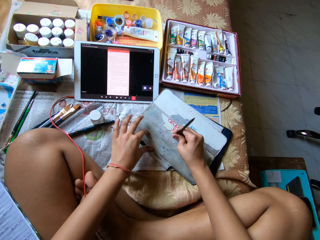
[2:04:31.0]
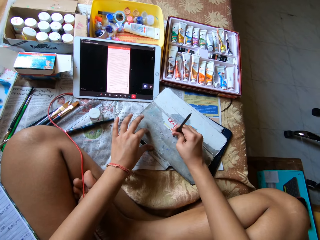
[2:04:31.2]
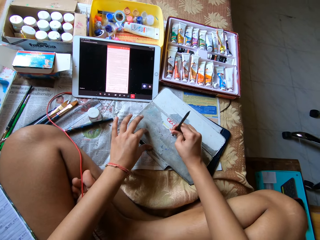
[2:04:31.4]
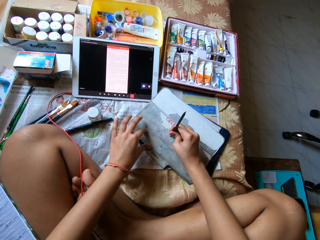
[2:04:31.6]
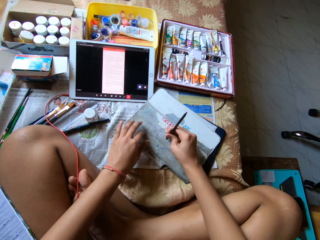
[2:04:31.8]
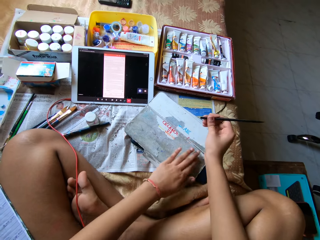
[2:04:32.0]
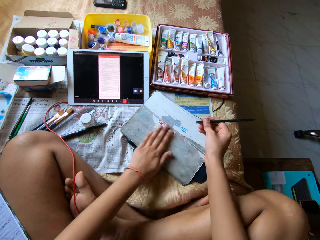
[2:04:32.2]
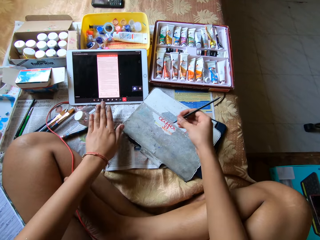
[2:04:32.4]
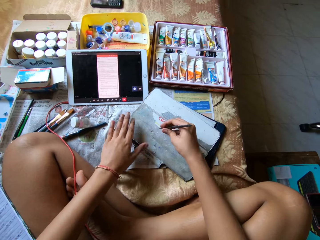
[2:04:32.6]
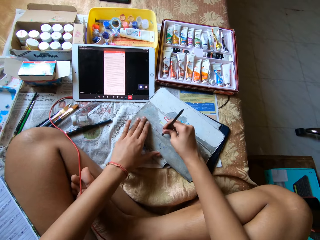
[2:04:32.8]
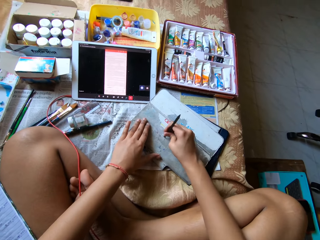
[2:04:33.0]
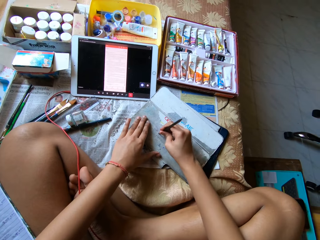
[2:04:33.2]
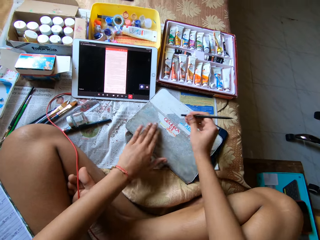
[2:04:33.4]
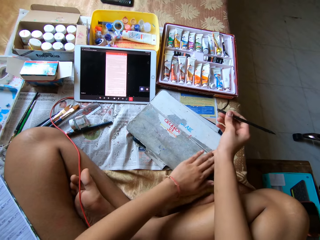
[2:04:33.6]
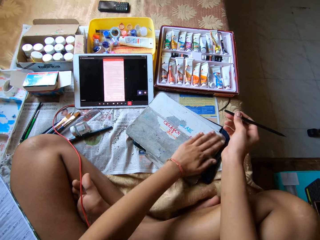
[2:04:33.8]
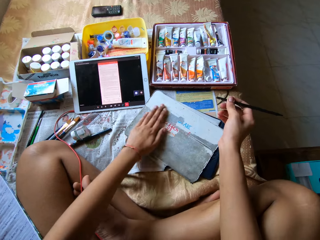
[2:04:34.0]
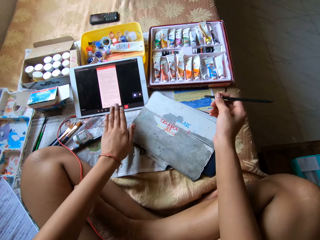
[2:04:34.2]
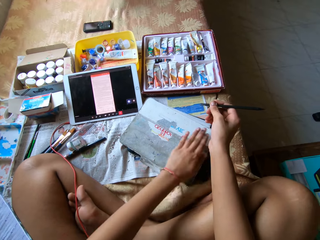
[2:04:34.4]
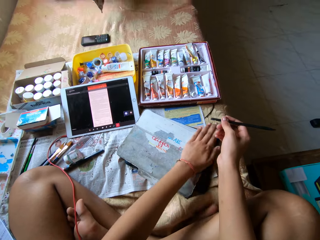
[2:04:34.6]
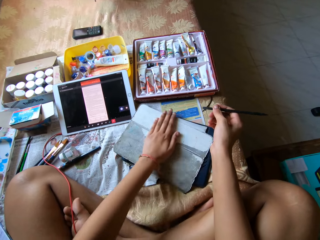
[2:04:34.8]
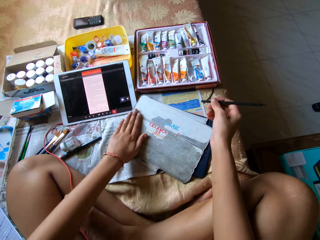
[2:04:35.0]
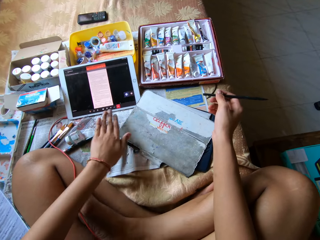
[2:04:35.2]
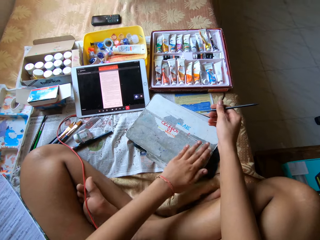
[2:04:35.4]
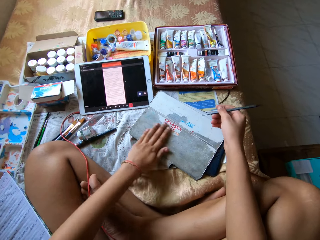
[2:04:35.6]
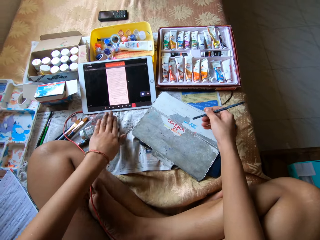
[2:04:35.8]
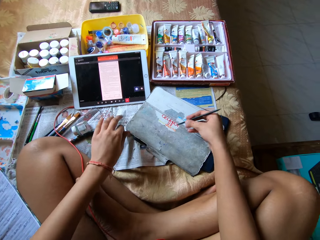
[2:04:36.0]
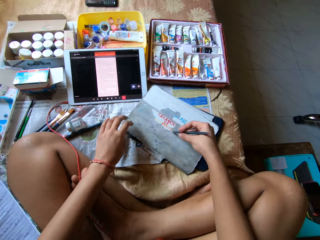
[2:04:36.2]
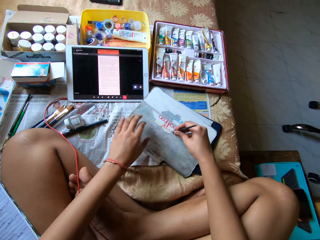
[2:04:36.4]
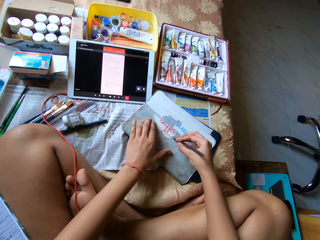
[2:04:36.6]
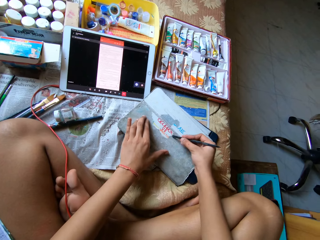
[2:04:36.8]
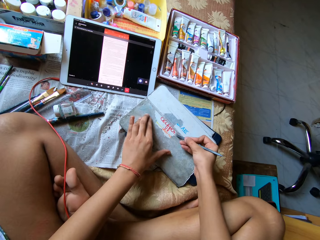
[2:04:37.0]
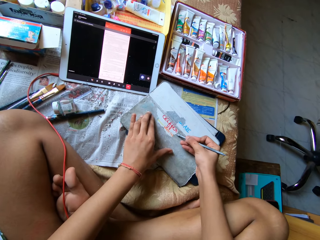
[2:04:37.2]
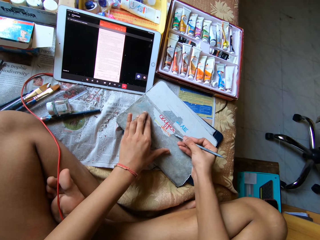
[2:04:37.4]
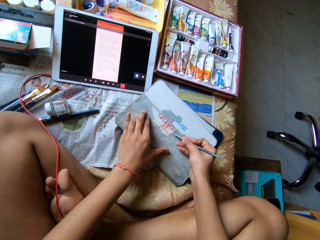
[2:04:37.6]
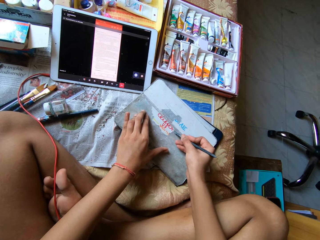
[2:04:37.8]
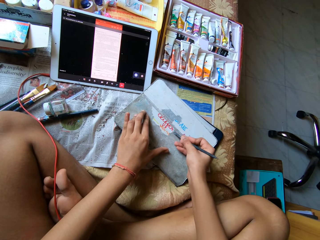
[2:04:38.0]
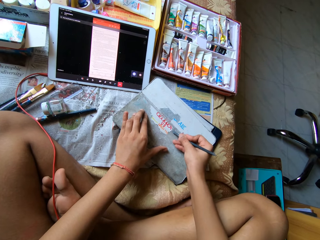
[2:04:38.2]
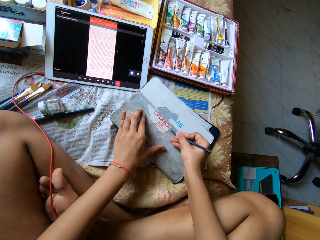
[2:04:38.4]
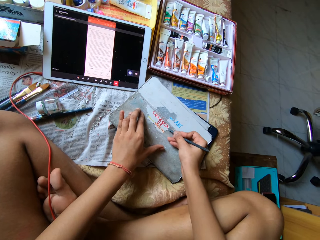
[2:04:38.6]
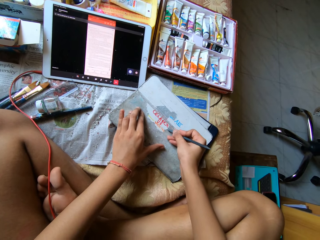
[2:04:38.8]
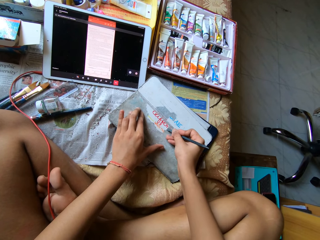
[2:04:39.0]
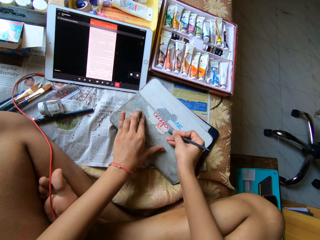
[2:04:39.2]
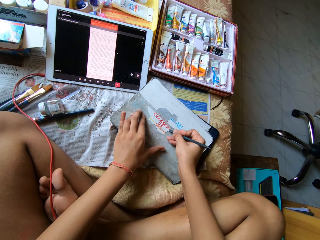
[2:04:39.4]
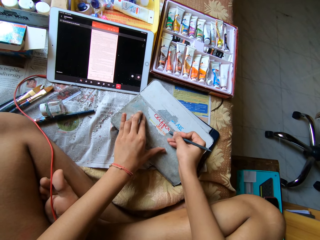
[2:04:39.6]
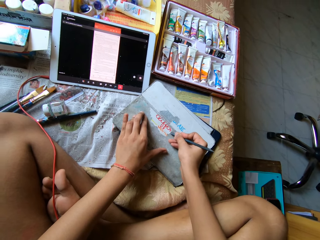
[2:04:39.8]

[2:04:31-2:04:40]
The camera wearer wipes the tablet case with her left hand. She scrapes paper off the tablet case with the scraper pen in her right hand. She wipes the tablet case with her left hand. She wipes the top of the paper with the left hand. She scrapes paper off the tablet case with the scraper pen in her right hand.

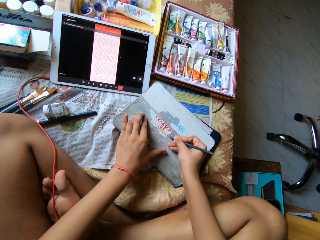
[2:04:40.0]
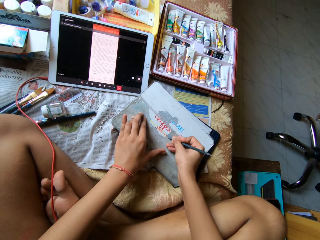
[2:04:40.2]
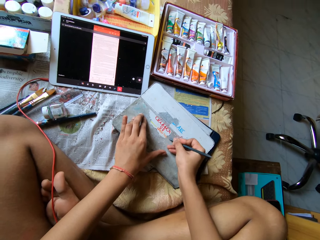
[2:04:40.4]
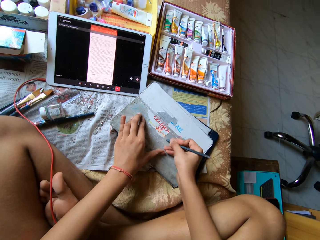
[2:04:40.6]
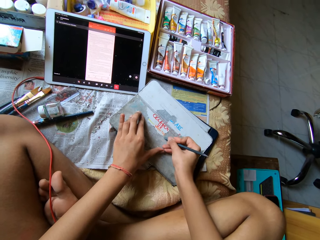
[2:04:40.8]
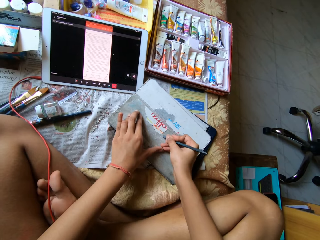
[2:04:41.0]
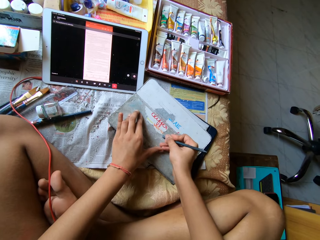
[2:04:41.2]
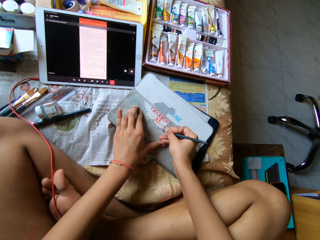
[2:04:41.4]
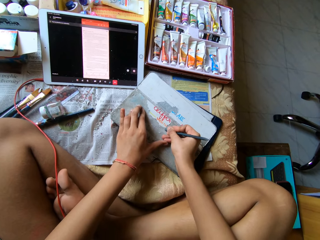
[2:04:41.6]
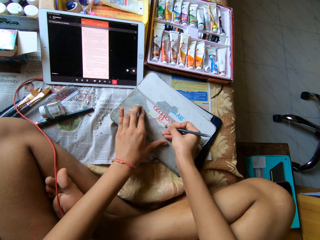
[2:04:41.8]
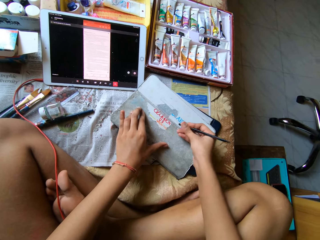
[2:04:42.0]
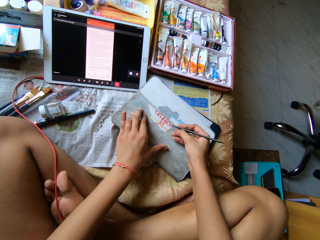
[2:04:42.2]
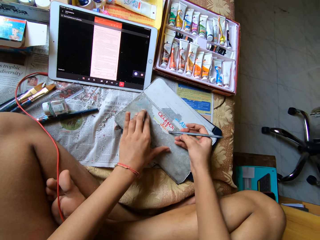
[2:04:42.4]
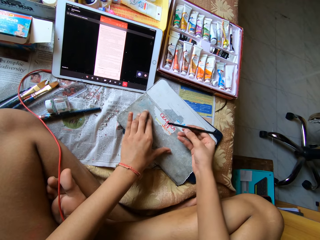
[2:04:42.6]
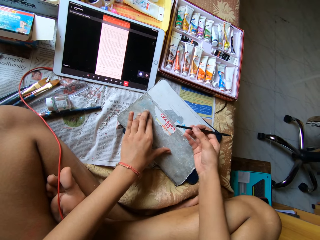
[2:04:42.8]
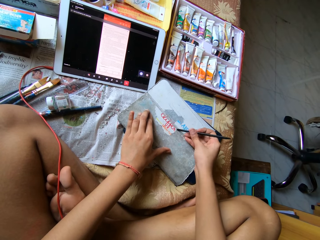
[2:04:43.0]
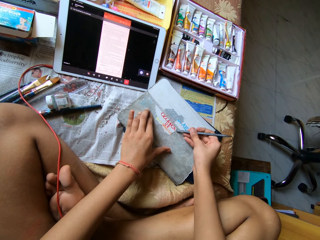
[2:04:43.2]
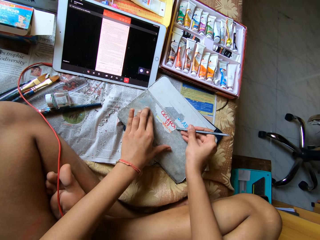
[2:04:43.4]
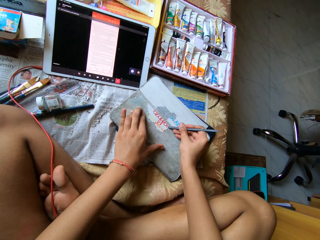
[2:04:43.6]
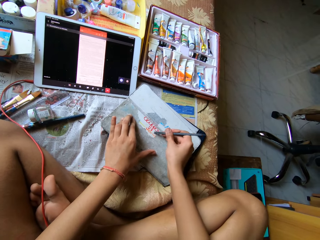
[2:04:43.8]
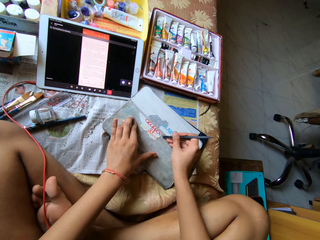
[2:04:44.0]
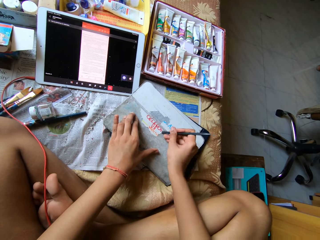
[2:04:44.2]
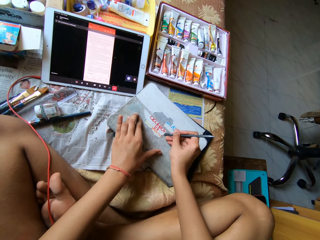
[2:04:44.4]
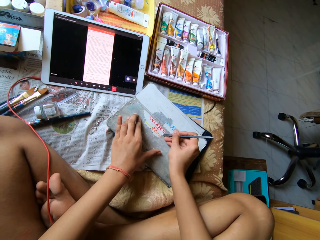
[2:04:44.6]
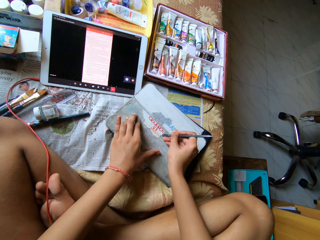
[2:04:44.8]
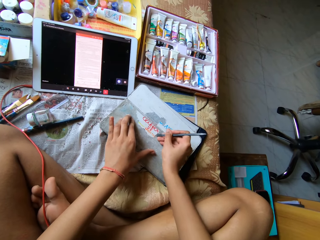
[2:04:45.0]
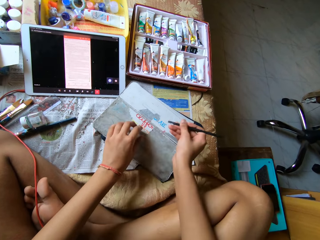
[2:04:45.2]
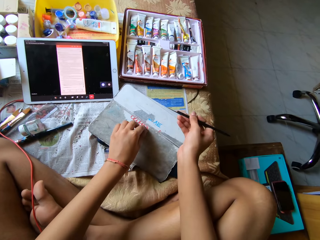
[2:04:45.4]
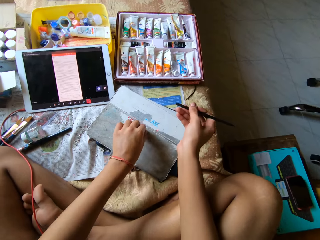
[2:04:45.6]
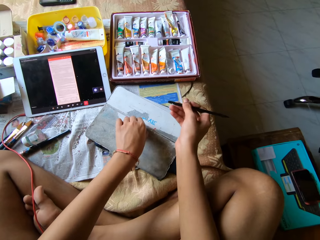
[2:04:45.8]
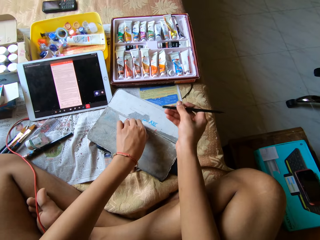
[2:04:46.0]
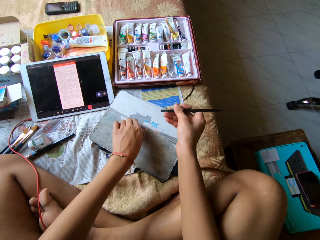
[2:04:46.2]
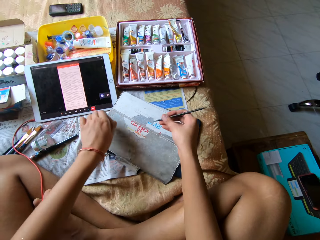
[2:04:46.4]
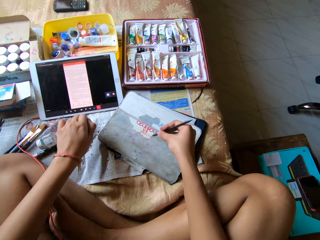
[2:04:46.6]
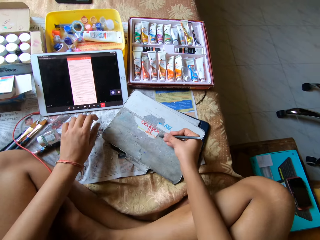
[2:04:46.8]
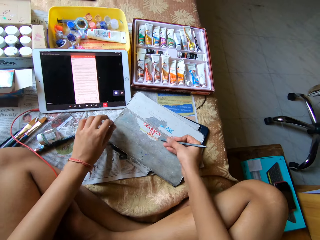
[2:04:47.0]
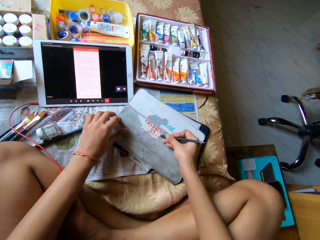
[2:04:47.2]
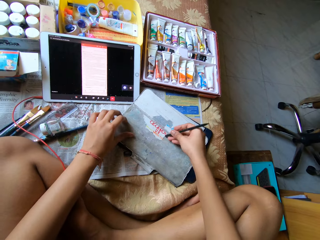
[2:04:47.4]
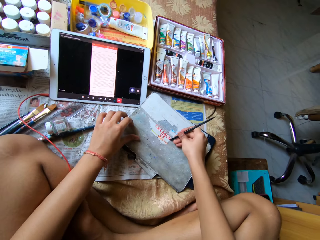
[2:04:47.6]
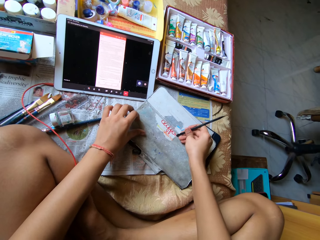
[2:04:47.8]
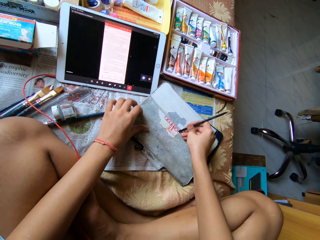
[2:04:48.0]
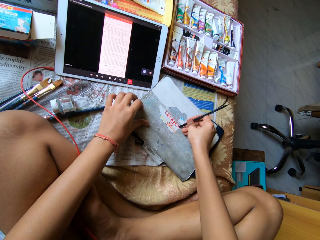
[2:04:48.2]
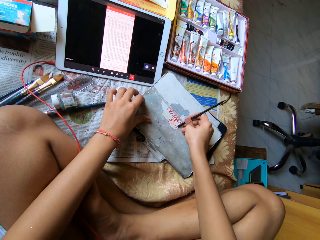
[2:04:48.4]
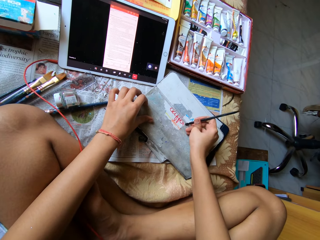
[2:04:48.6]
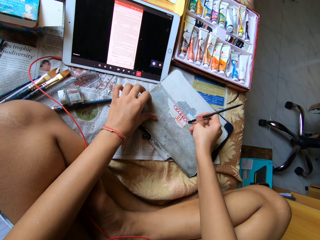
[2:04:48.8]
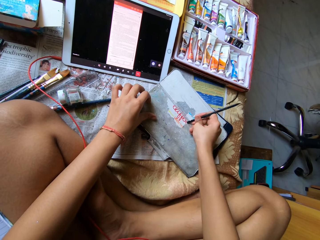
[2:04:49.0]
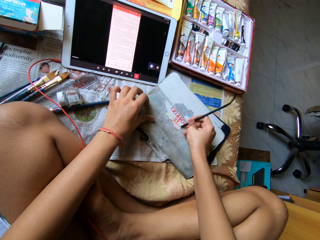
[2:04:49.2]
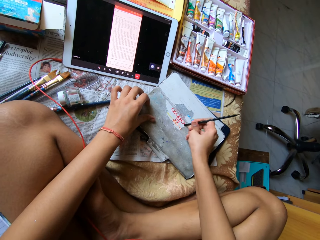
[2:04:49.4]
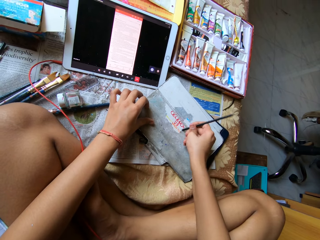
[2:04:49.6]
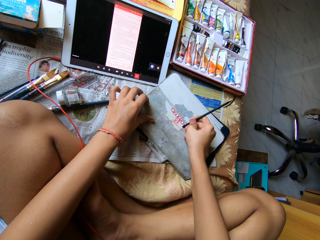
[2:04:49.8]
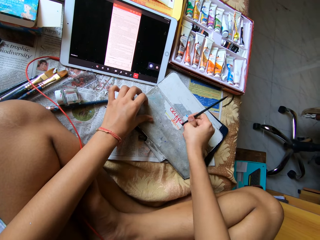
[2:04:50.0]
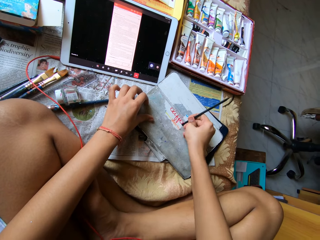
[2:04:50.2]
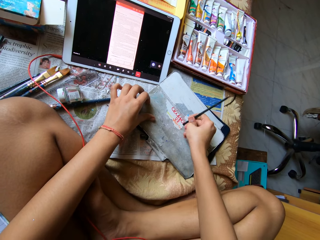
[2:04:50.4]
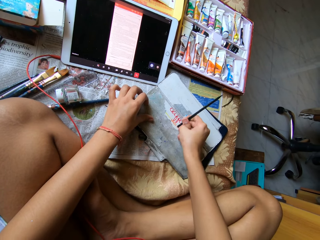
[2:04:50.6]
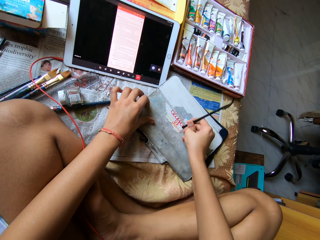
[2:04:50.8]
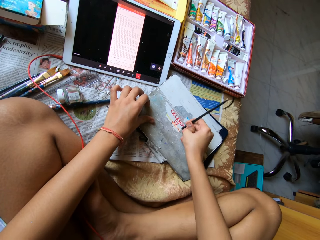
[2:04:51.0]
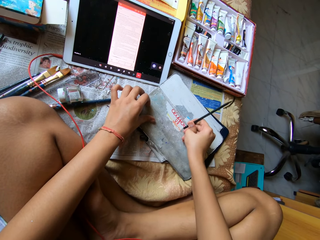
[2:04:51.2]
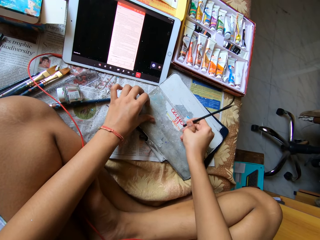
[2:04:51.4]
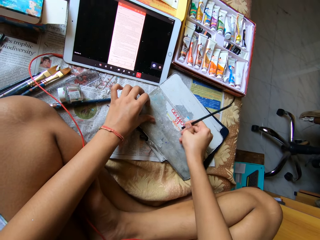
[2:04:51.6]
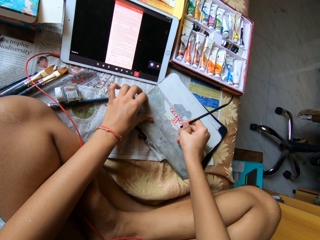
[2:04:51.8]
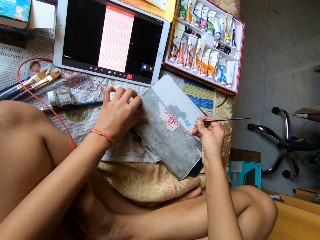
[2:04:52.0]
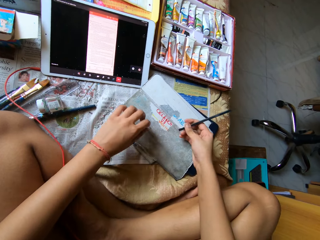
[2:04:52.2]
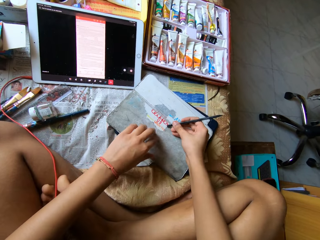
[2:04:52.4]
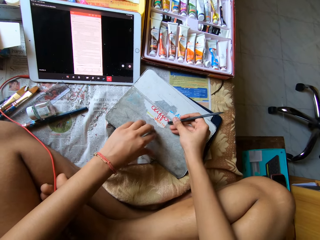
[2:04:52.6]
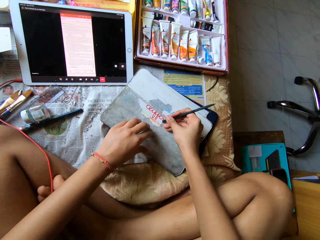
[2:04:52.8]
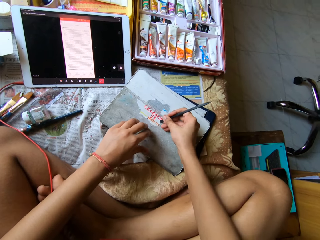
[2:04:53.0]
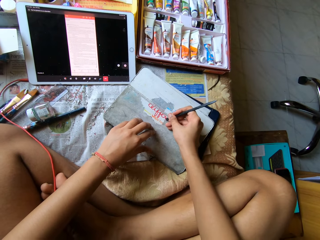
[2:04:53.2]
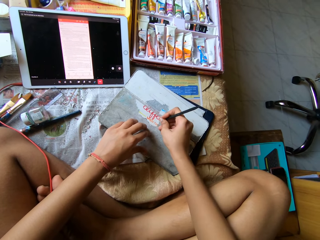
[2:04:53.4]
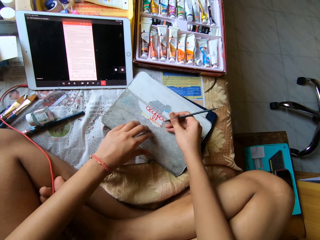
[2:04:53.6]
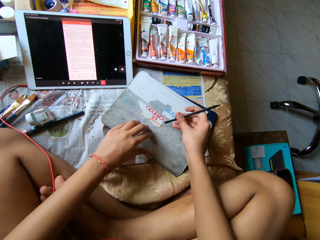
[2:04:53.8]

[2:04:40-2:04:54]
The camera wearer scratches the paper. She scratches the paper again. She pulls paper off the tablet case with her left hand. She scrapes paper off the tablet case with the scraper pen in her right hand. She scratches the paper repeatedly.
